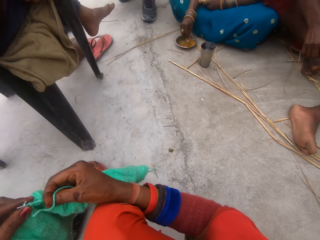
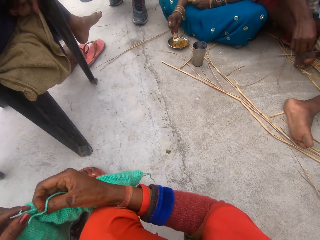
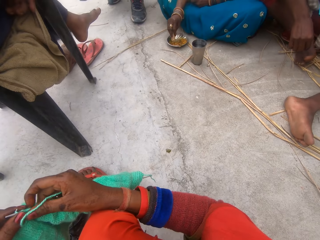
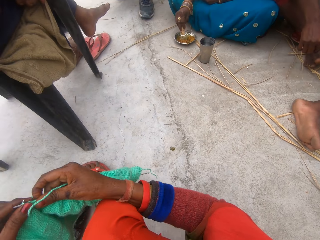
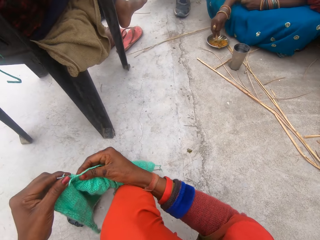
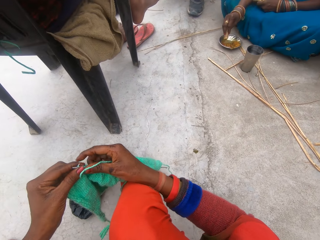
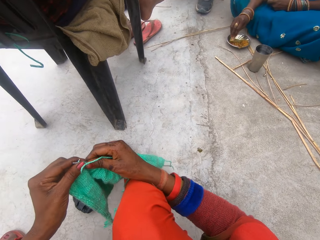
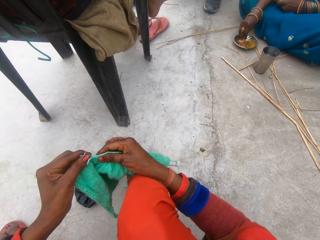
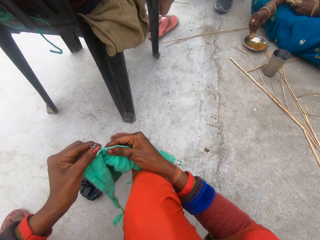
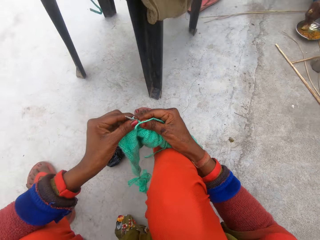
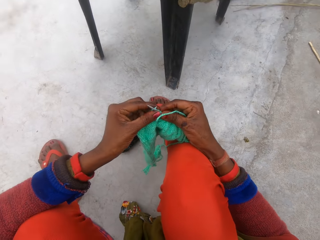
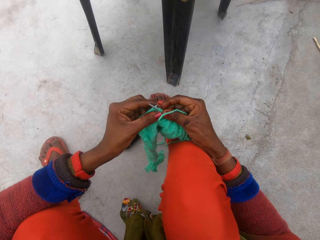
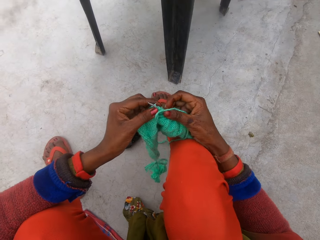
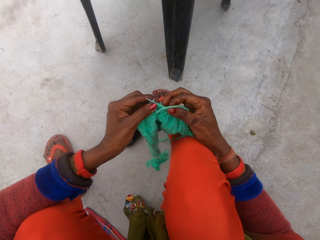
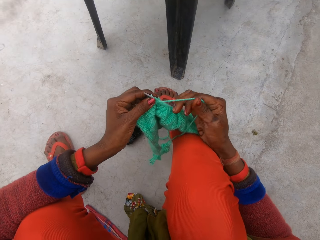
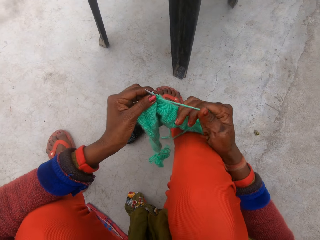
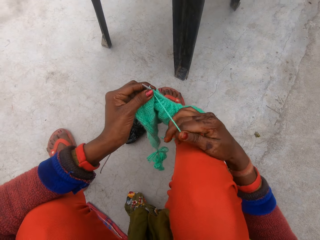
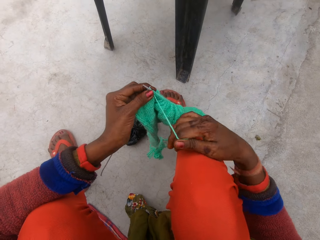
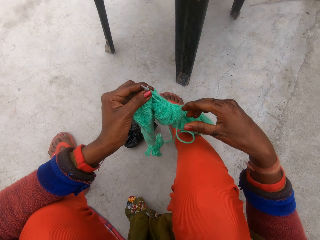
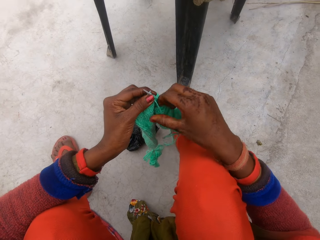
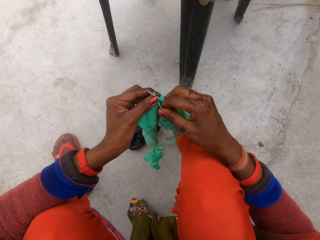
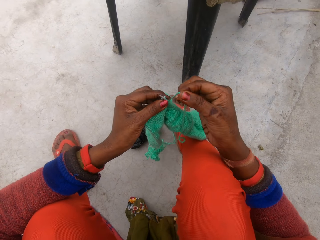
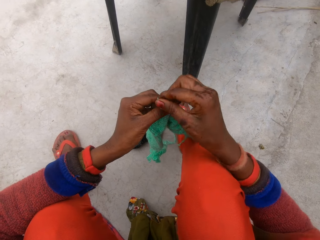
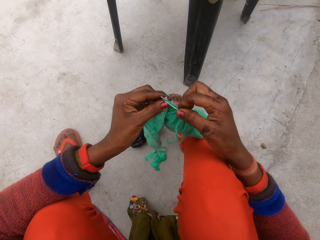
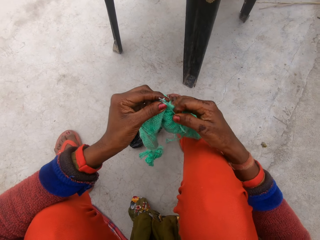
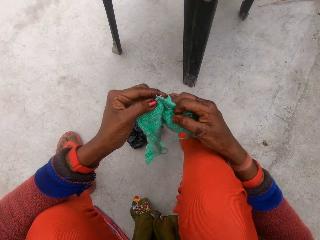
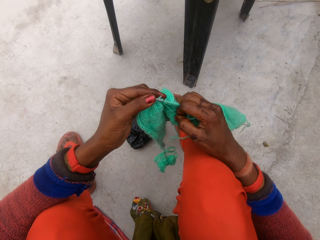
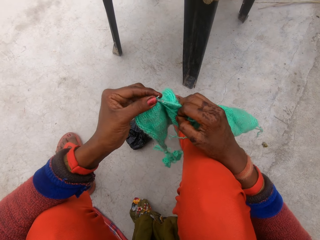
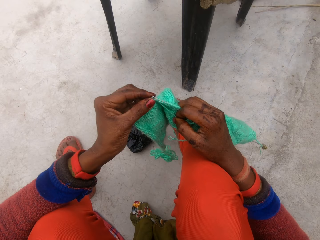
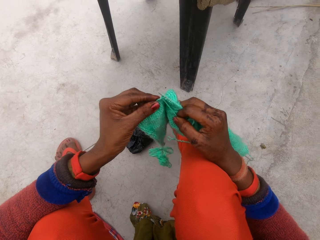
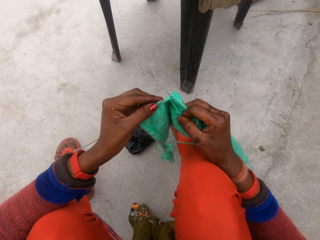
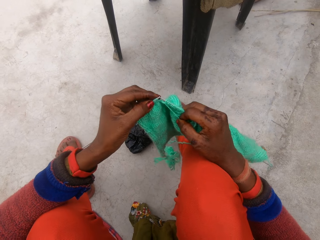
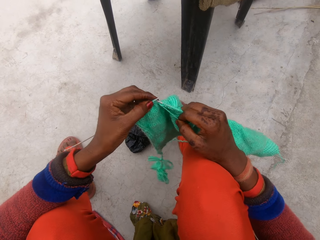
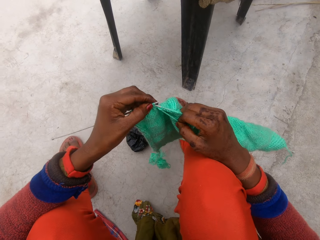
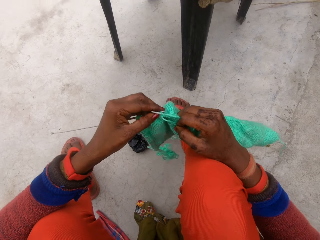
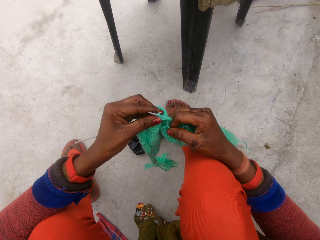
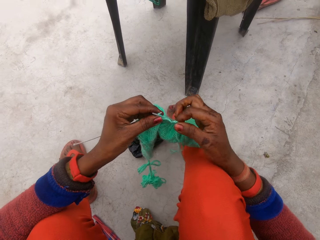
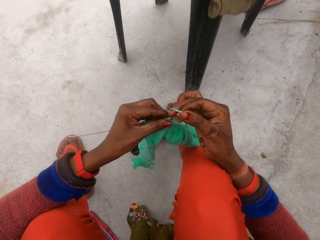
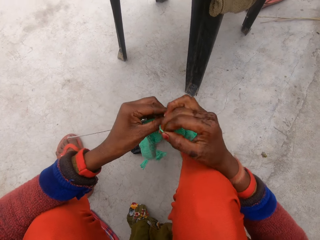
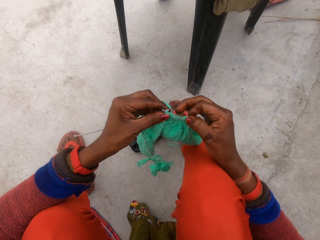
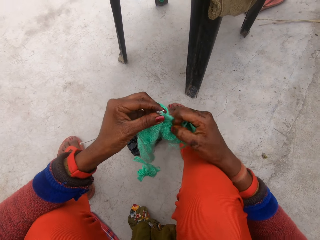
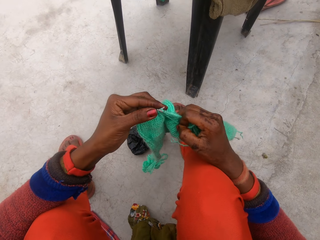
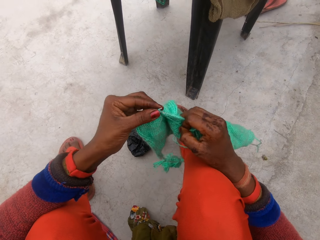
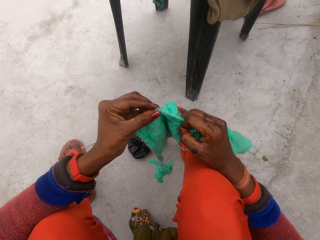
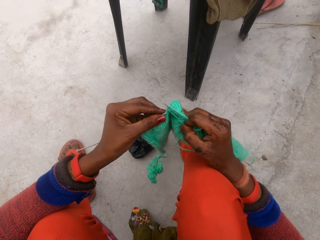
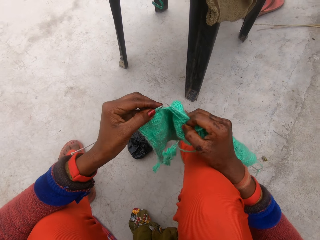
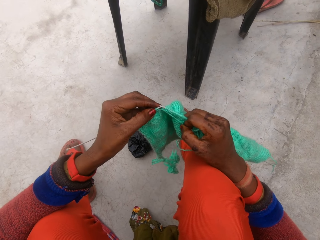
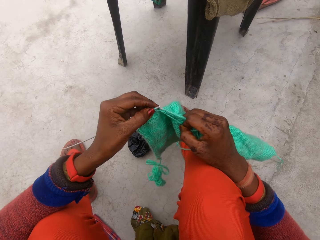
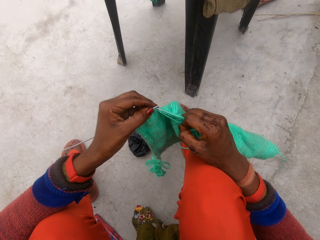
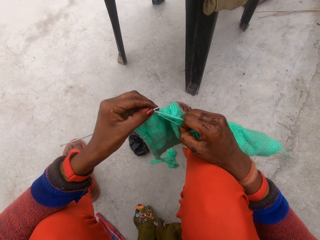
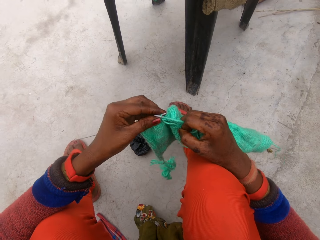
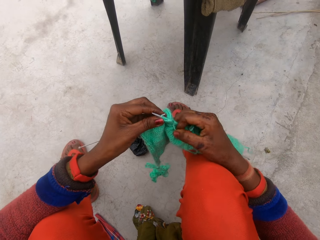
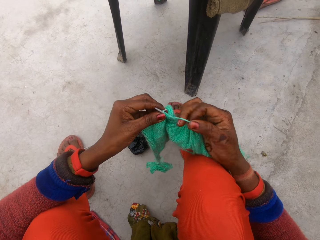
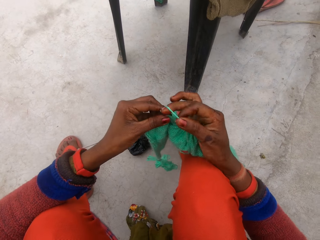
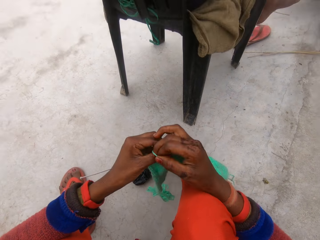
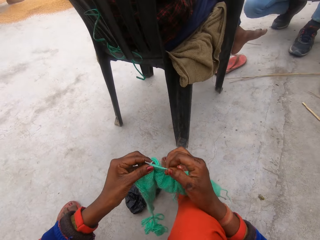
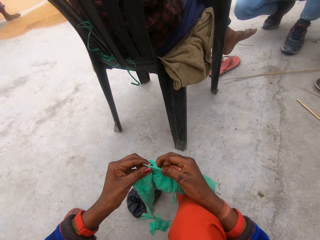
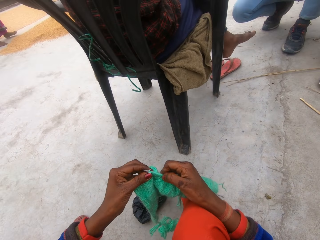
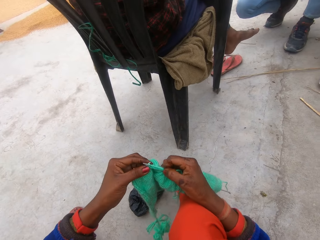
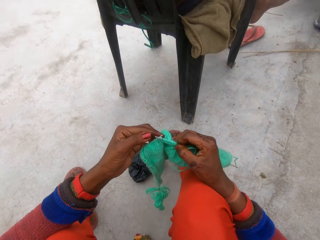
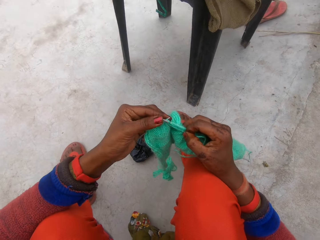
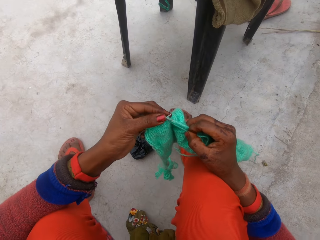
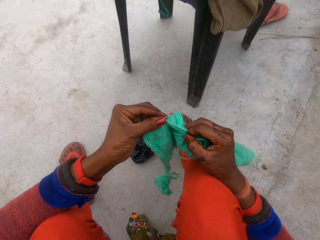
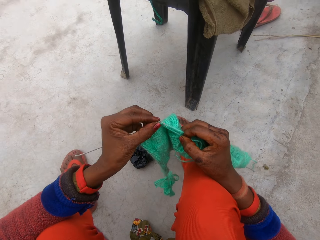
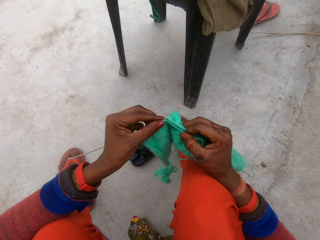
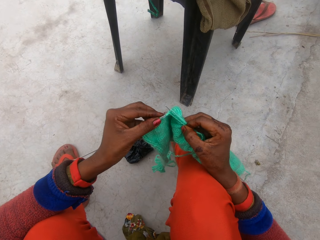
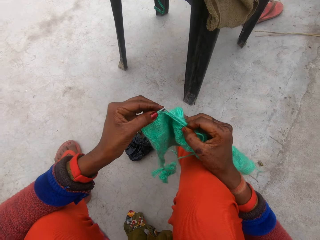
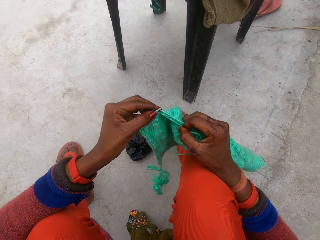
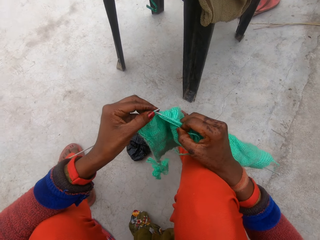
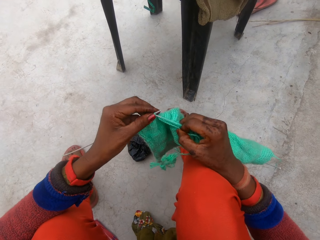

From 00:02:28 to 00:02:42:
The camera wearer looks around. A man squats. Another man sits on a chair. A third man sits close to a woman. The woman scoops something in a bowl on the ground. The third man scratches his leg. The camera wearer moves the fabric on the knitting needle. They move the thread sideways. They rotate the knitting thread around the knitting needle. They knit a fabric with knitting needles. They rotate the knitting thread around the knitting needle. They knit the fabric with the knitting needles. They rotate the knitting thread around the knitting needle. The second man sits on the chair. The first man squats. Another woman walks around. The camera wearer knits the fabric with the knitting needles.

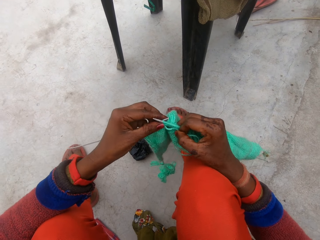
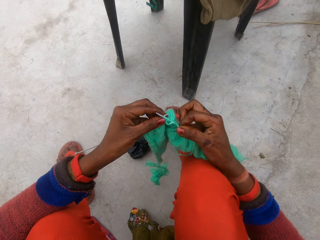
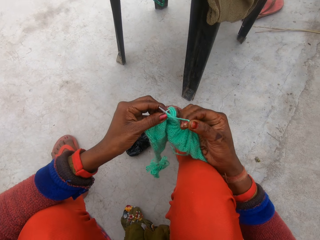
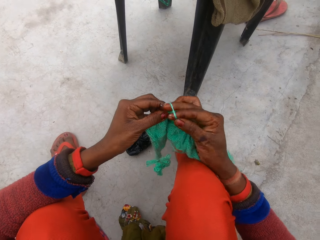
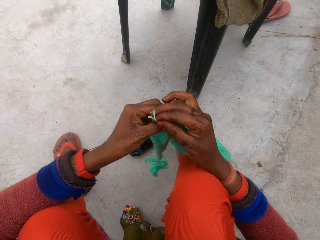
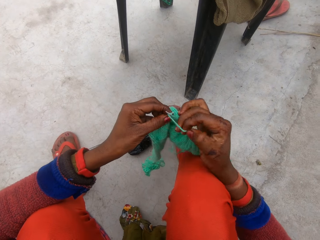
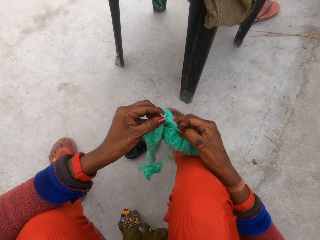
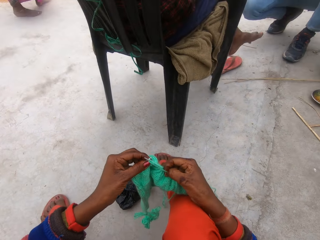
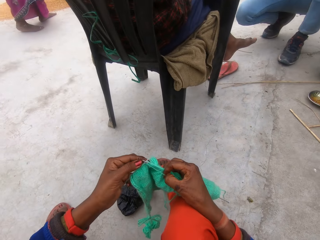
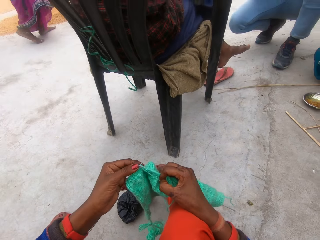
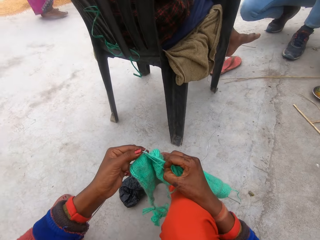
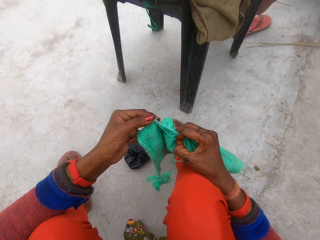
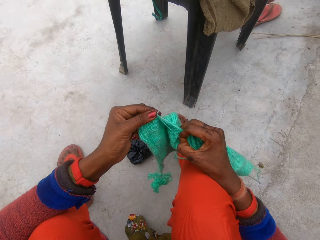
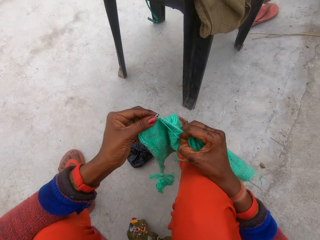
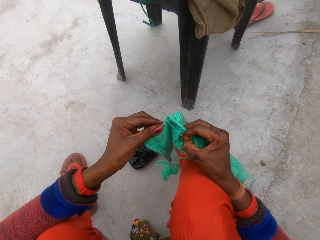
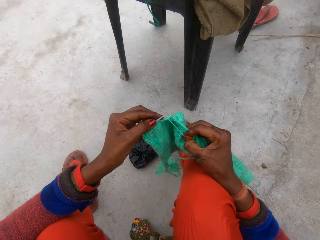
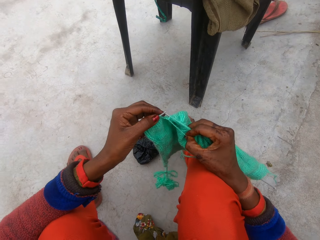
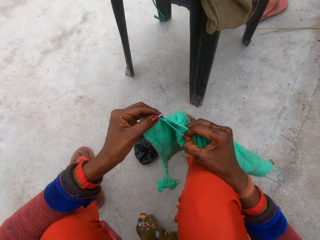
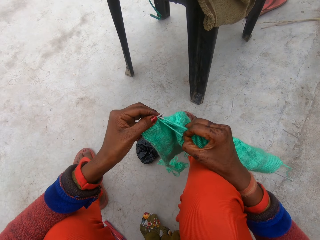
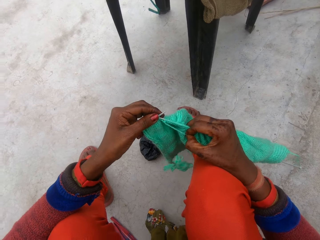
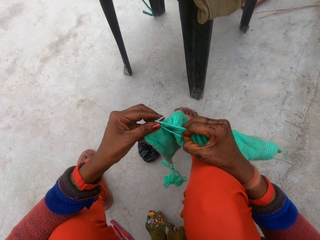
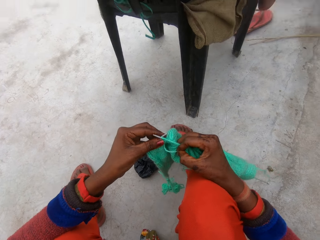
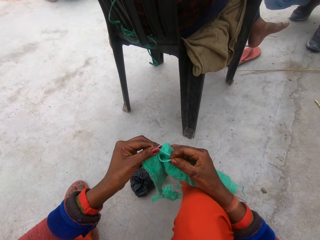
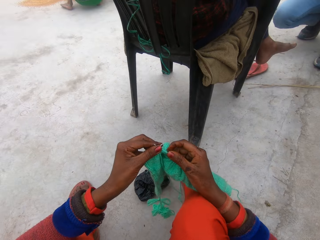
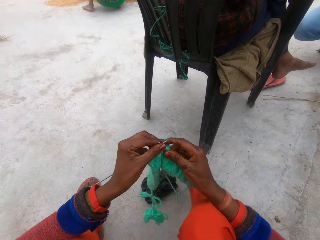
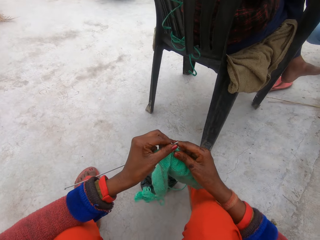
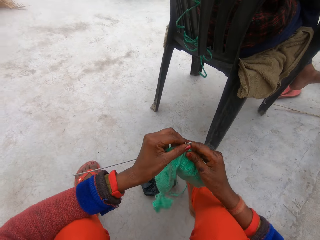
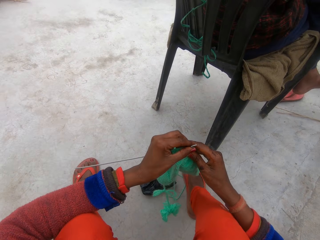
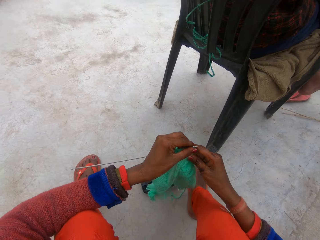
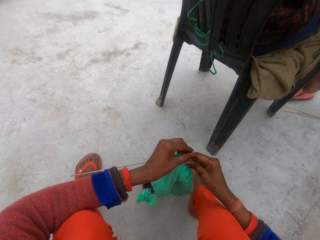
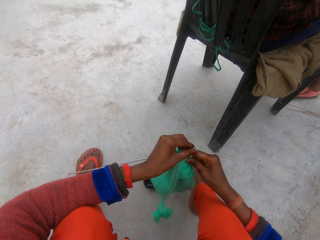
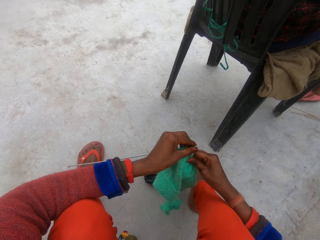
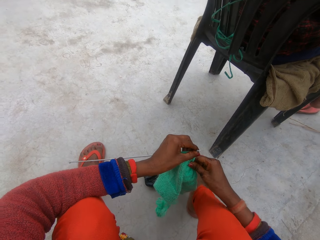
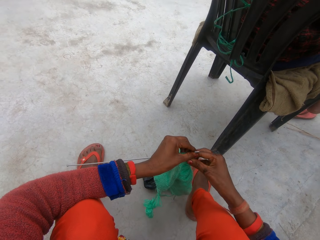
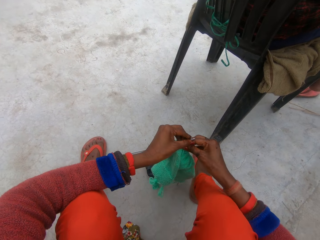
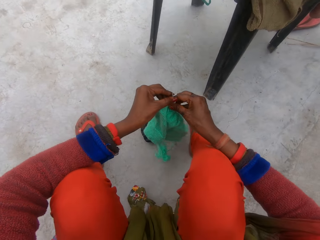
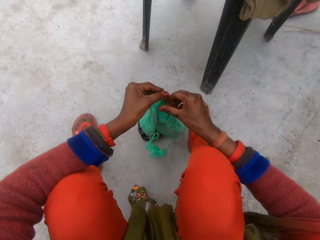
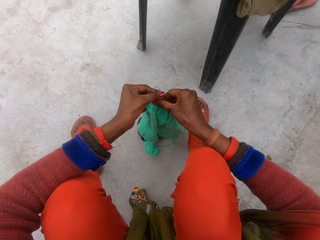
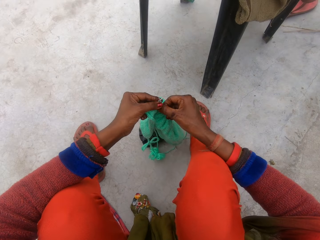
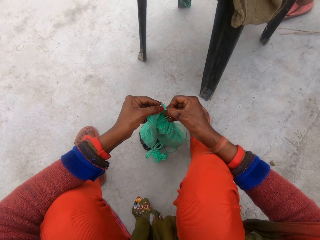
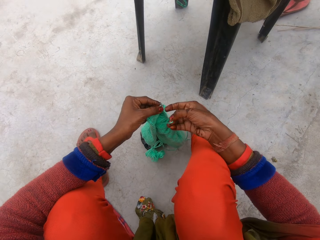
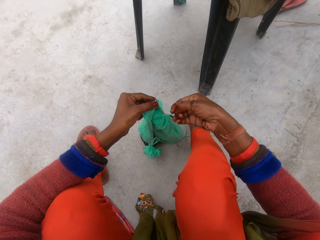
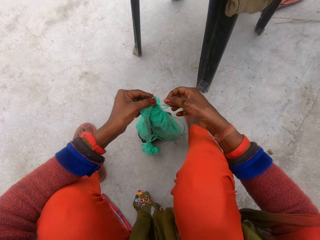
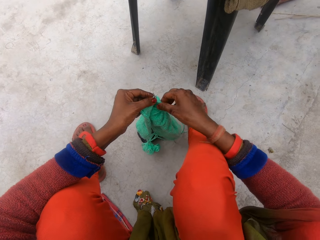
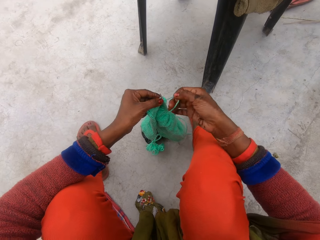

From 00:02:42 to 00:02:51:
The camera wearer rotates the knitting thread around the knitting needle. She knits a fabric with knitting needles. A man sits on a chair. Another man squats. A woman walks around. Another woman sits on the ground. The first man sits on the chair. The other man squats. The first woman stands still. The camera wearer adjusts the fabric with her right hand. She presses the knitting needle on the ground. She pulls the thread. The first man sits on the chair.
